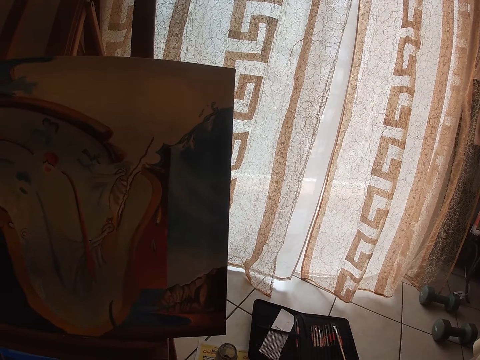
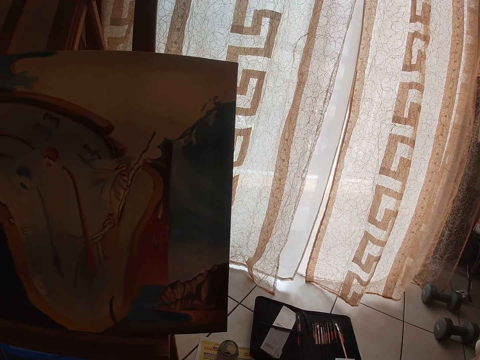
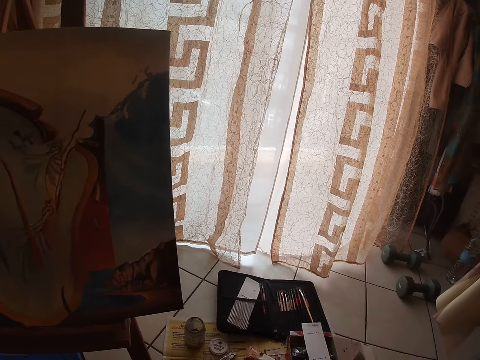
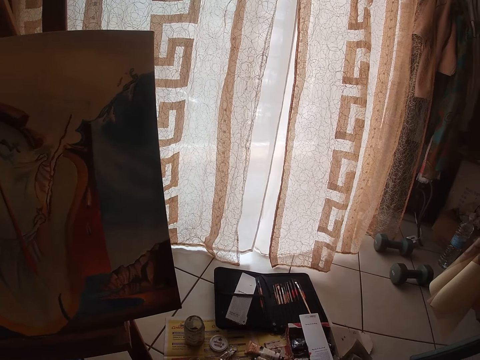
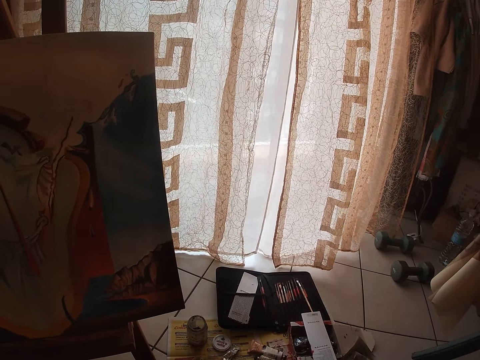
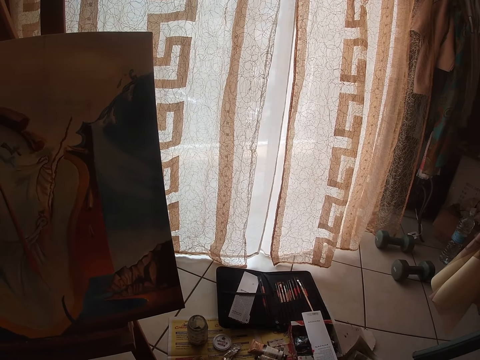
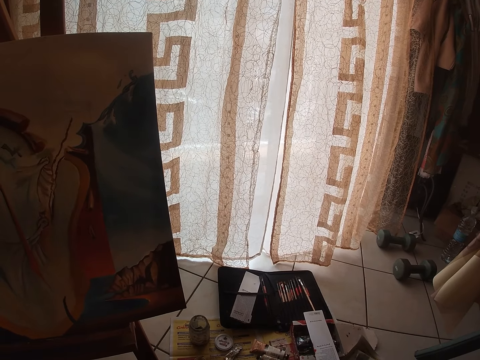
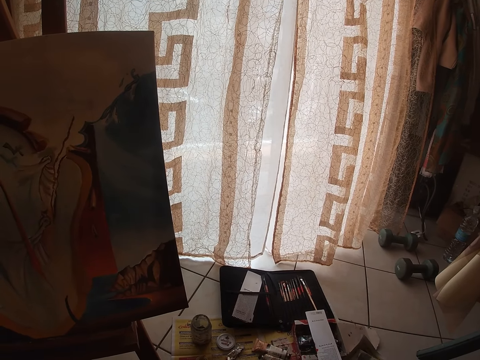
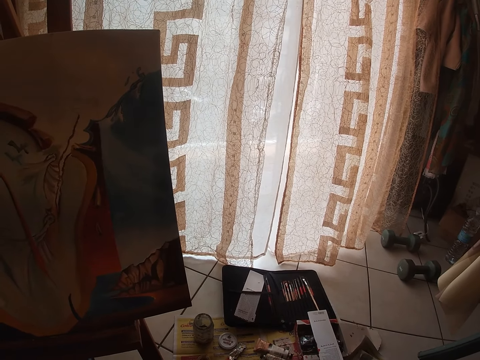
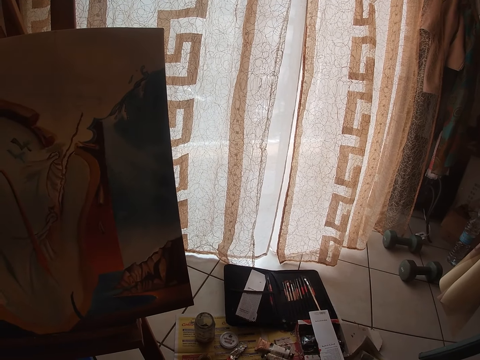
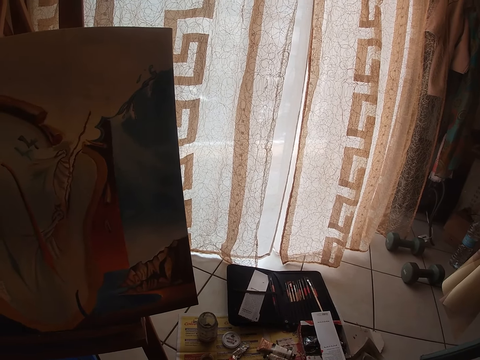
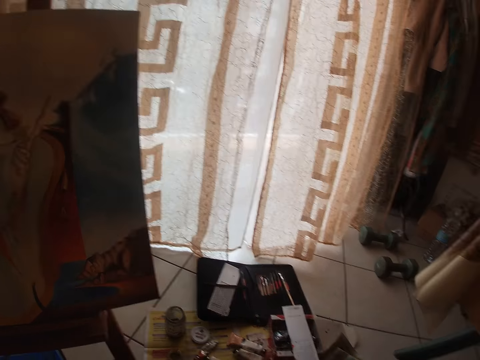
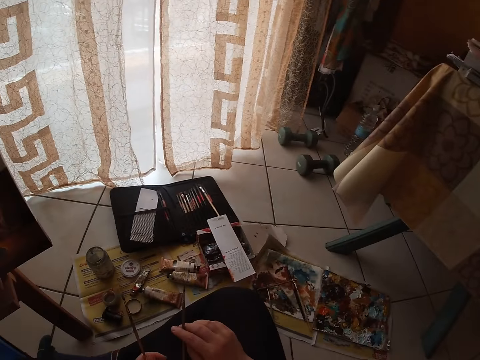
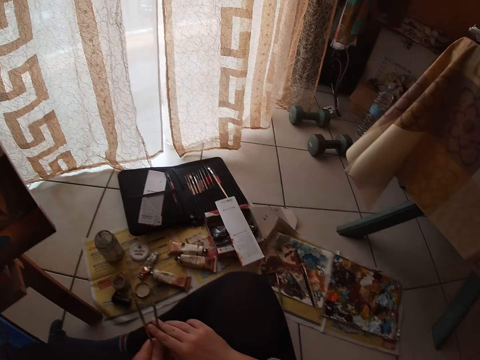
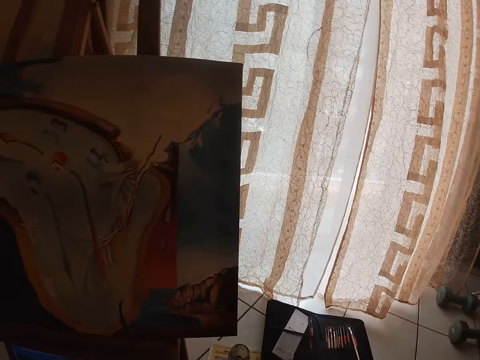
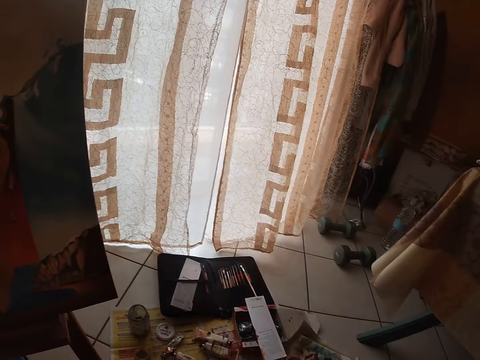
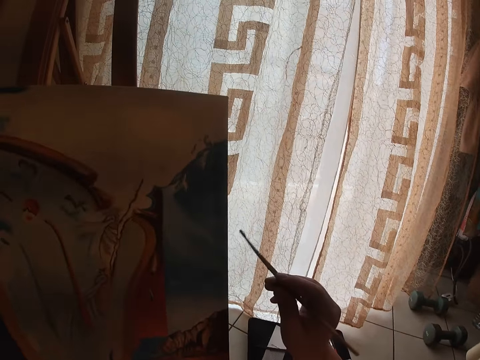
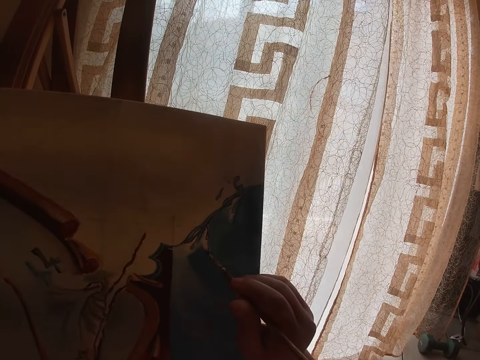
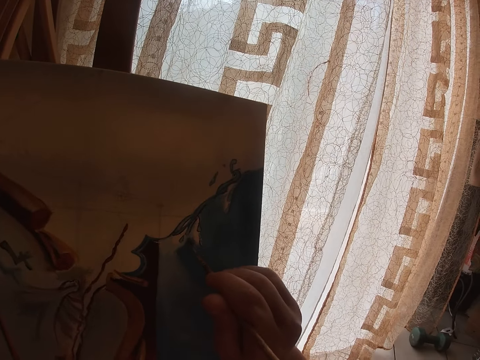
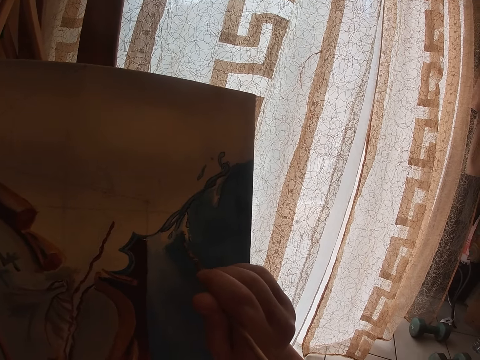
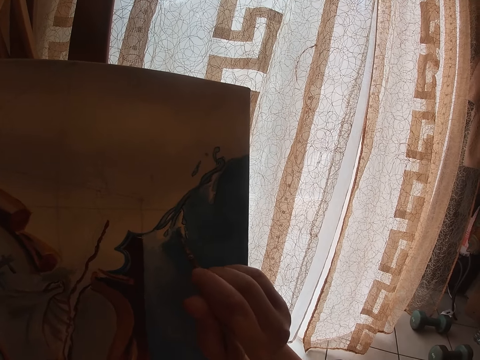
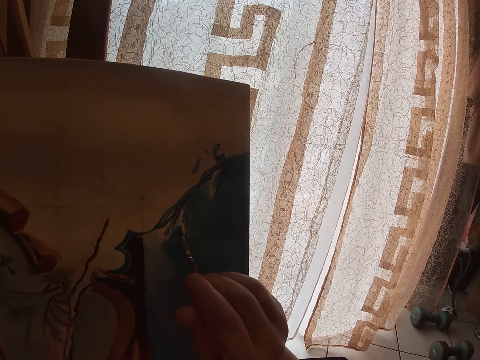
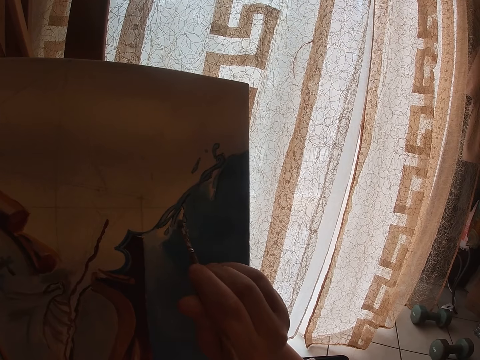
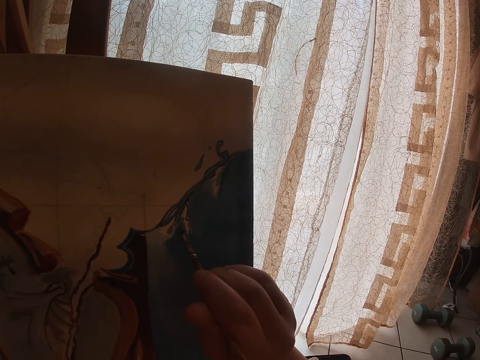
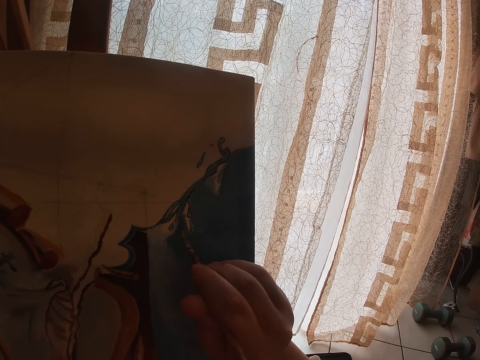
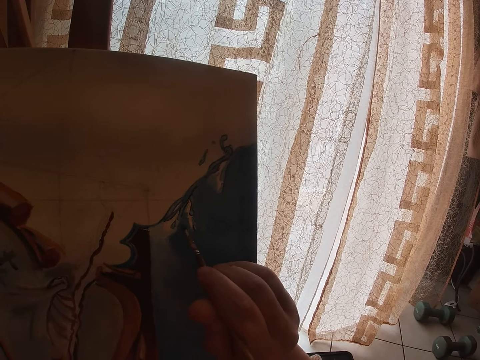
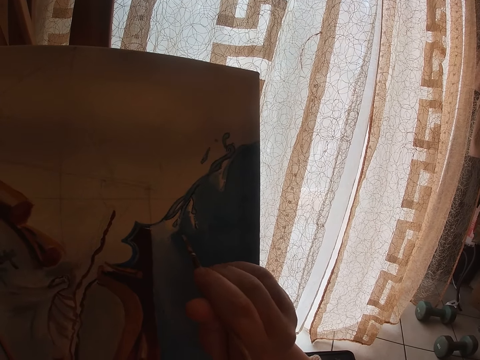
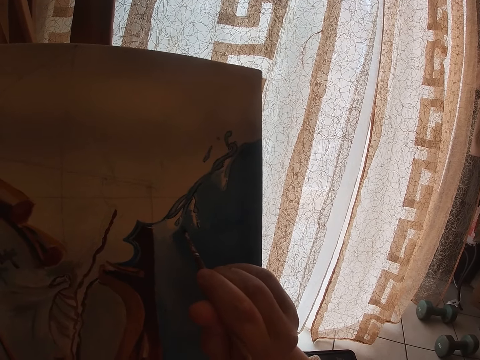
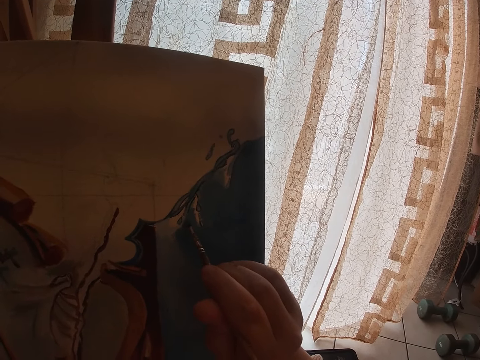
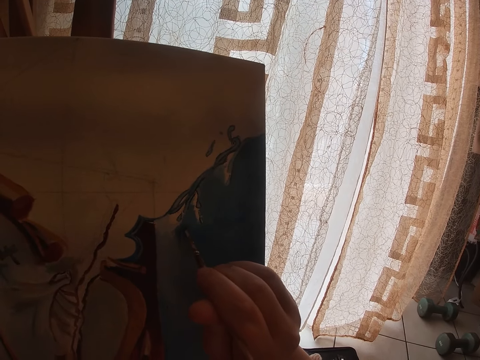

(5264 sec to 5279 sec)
The camera wearer moves his hands. He holds the sable brush with both hands. He continues to paint on the canvas.

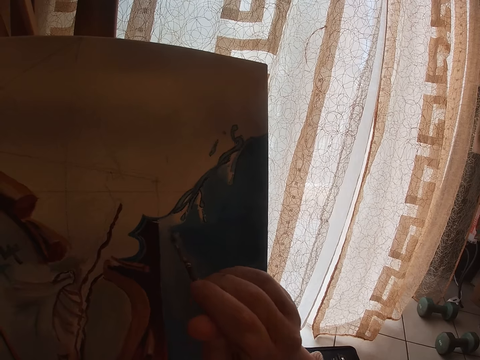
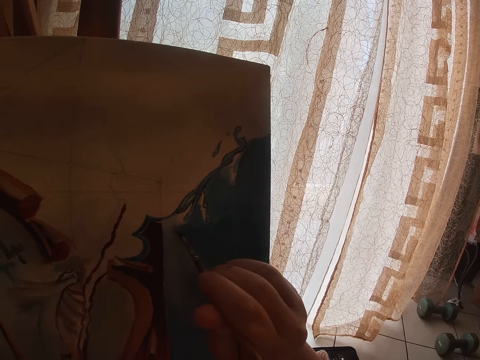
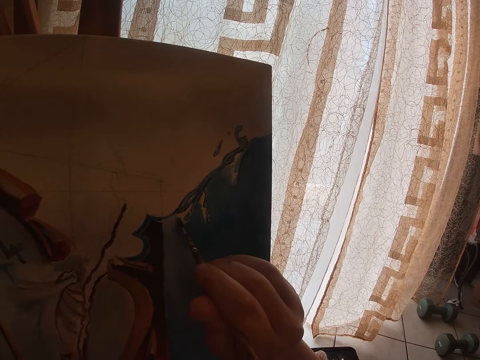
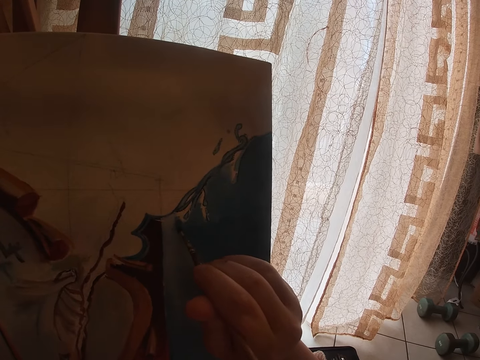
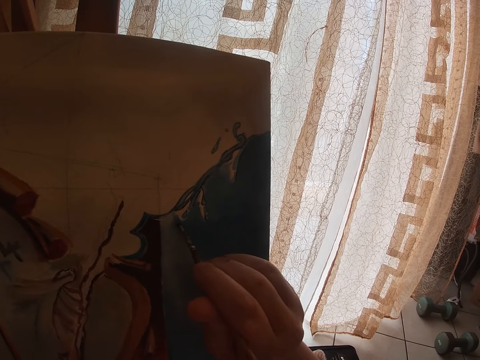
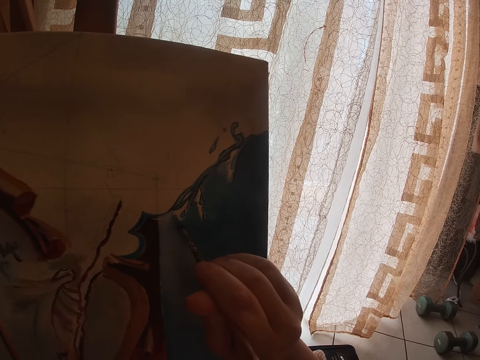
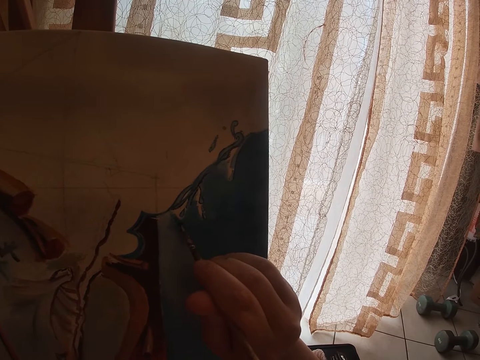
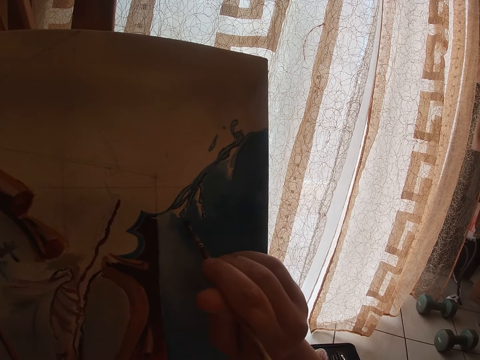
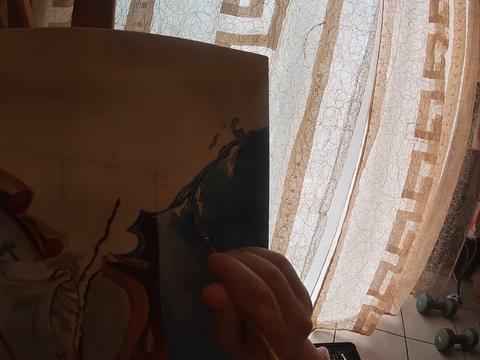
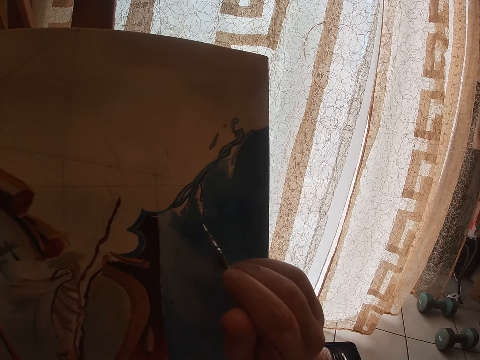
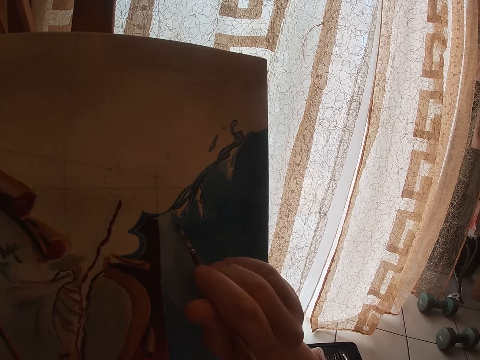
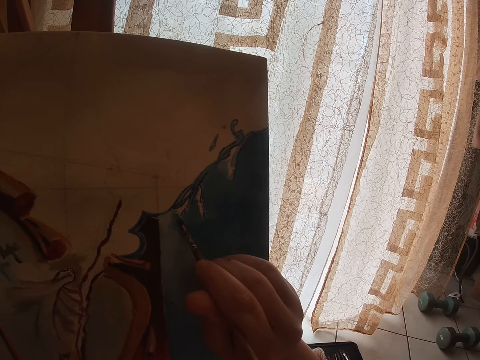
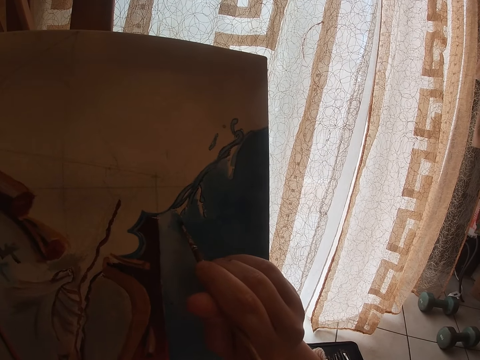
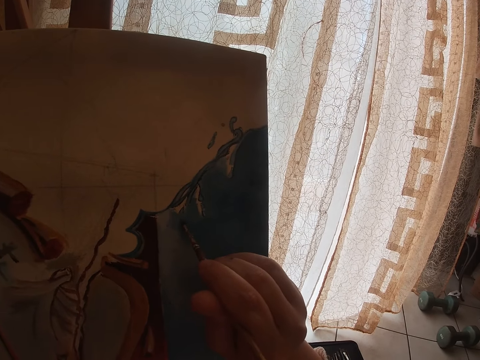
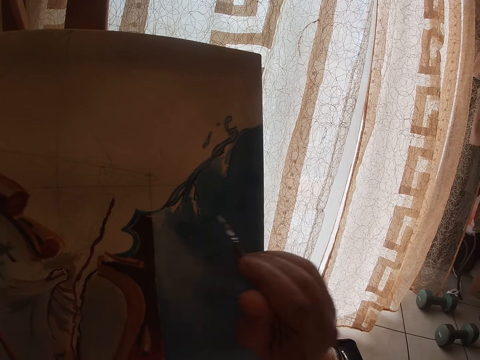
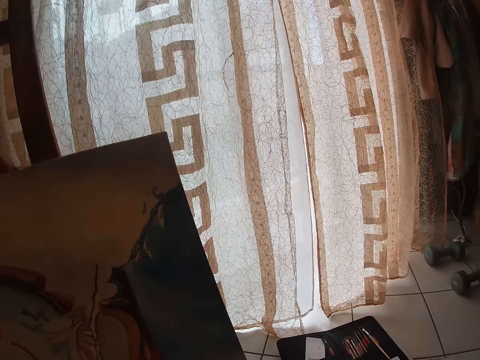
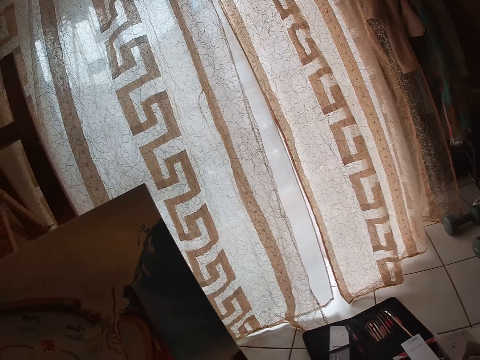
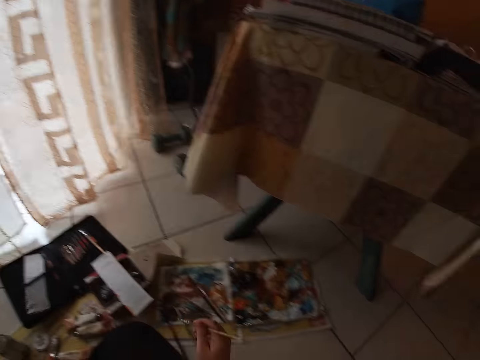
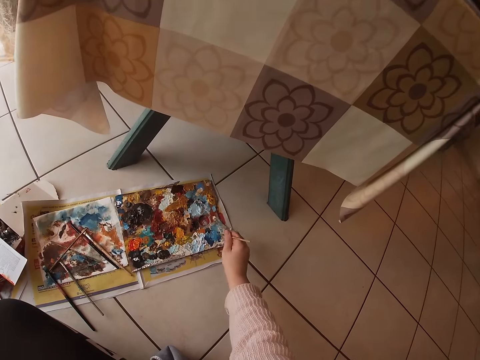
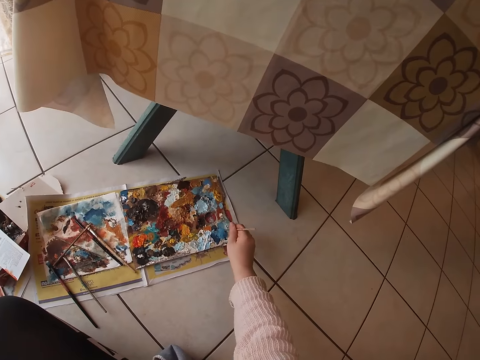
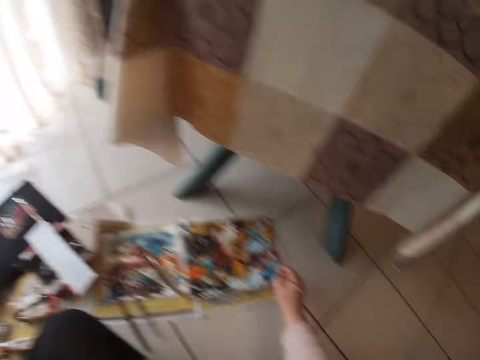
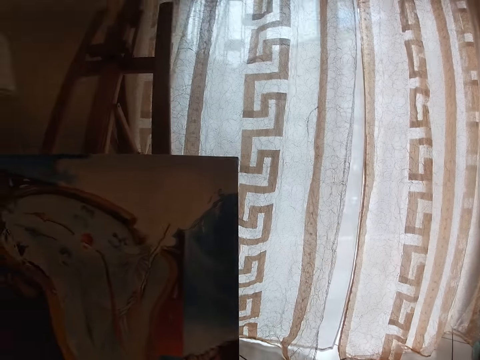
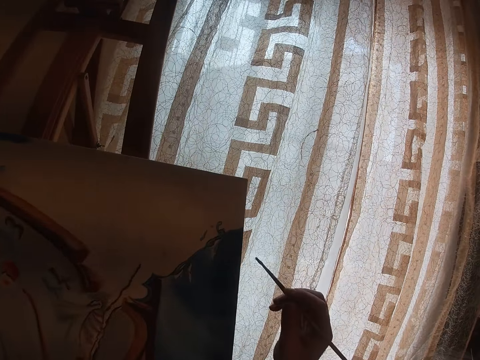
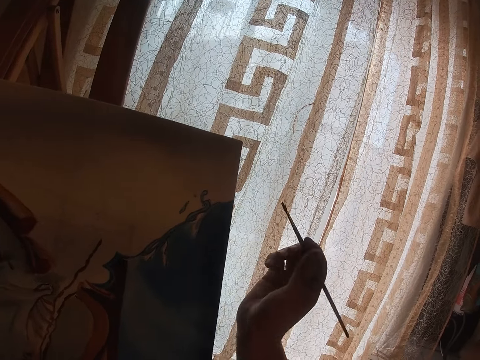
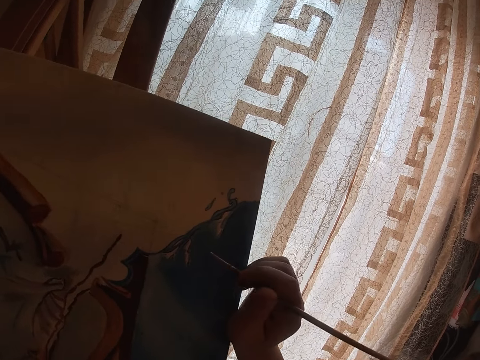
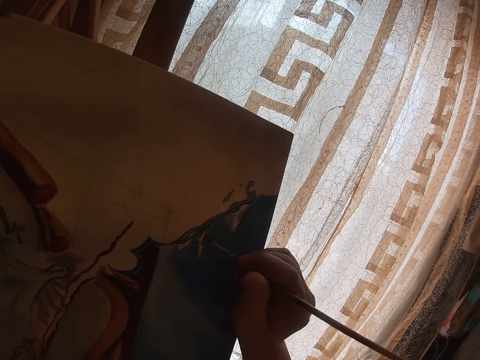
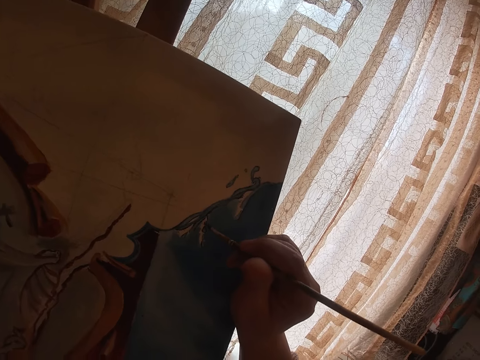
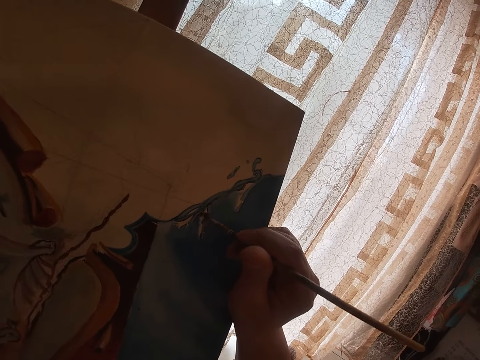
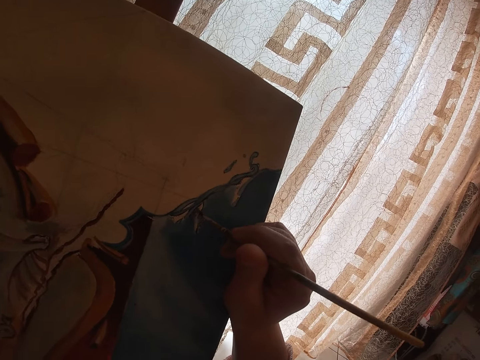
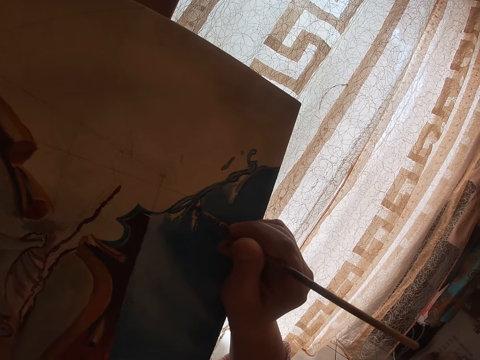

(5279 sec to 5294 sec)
The camera wearer lifts a paintbrush from the painting. She dabs paint on the palette with the sable brush on the floor with her right hand. She continues to paint on the canvas.
